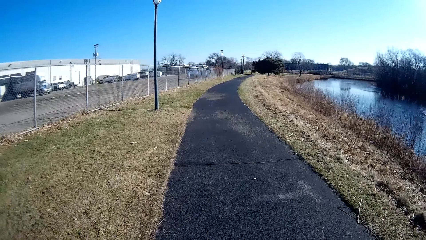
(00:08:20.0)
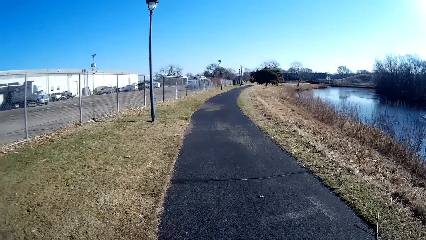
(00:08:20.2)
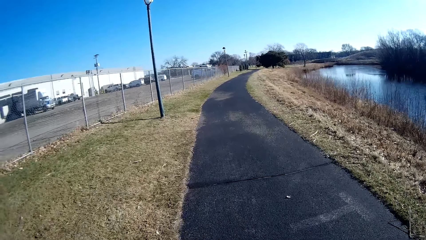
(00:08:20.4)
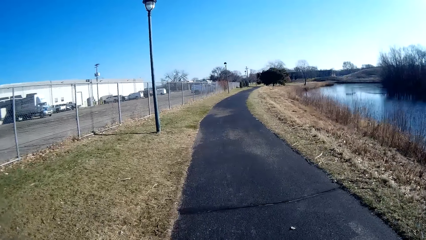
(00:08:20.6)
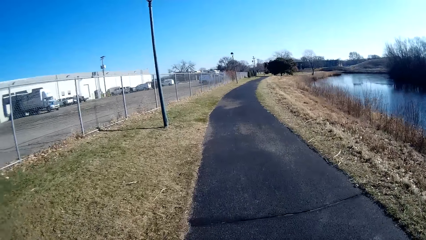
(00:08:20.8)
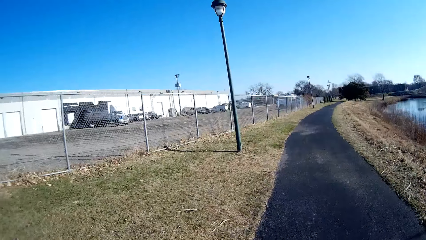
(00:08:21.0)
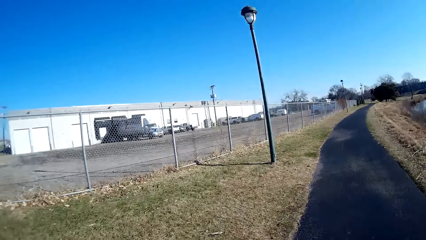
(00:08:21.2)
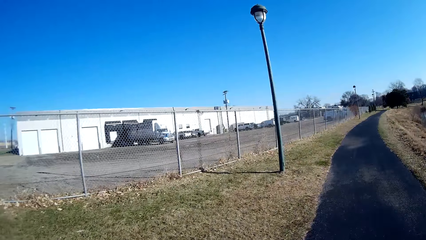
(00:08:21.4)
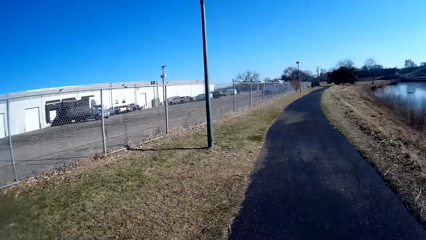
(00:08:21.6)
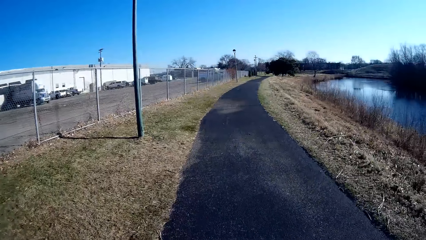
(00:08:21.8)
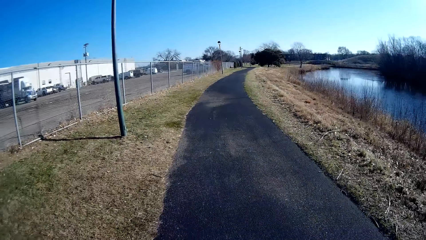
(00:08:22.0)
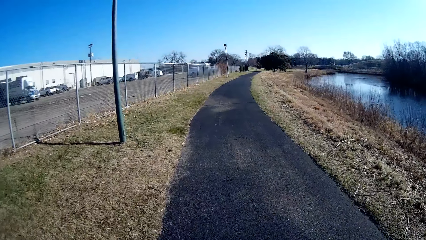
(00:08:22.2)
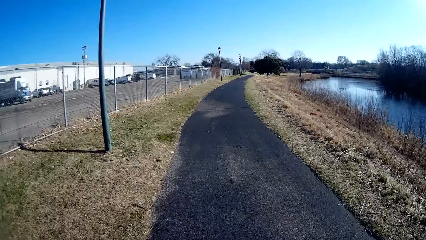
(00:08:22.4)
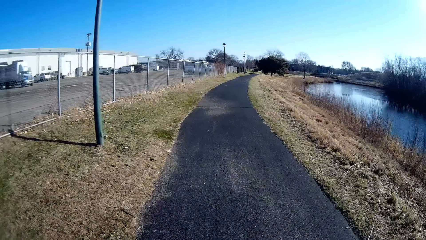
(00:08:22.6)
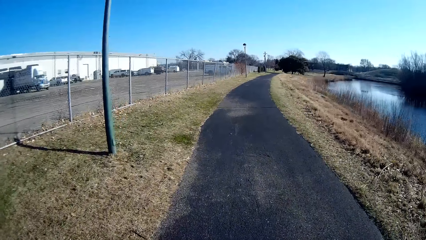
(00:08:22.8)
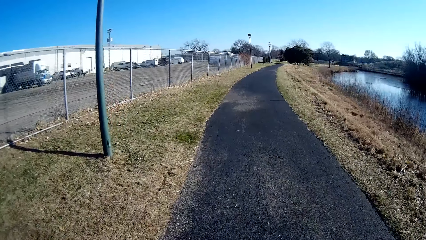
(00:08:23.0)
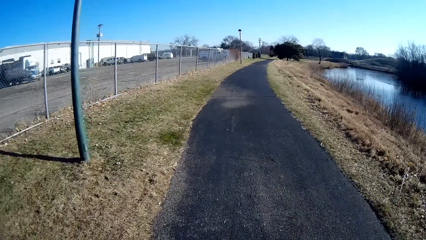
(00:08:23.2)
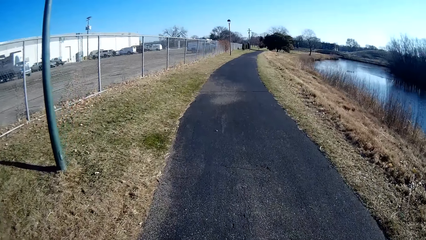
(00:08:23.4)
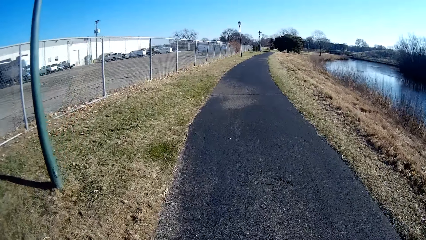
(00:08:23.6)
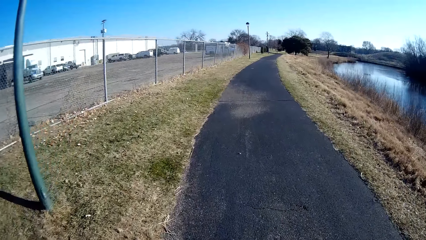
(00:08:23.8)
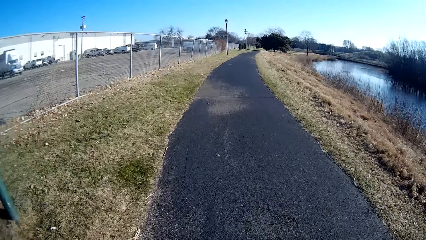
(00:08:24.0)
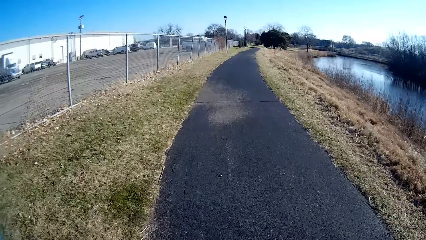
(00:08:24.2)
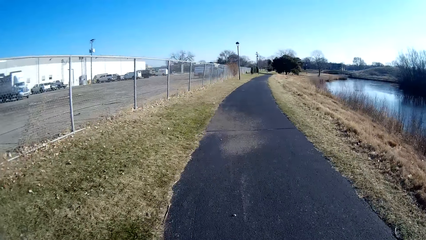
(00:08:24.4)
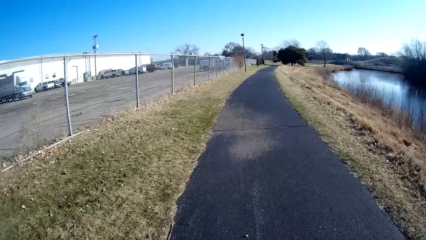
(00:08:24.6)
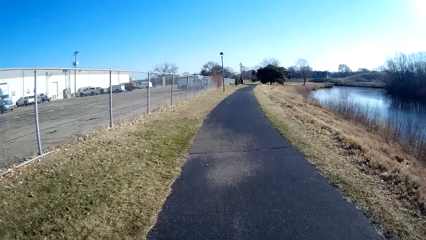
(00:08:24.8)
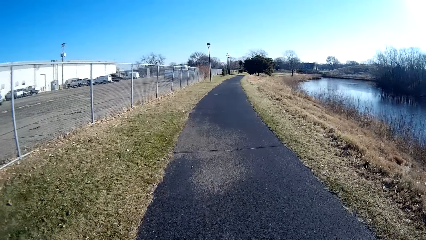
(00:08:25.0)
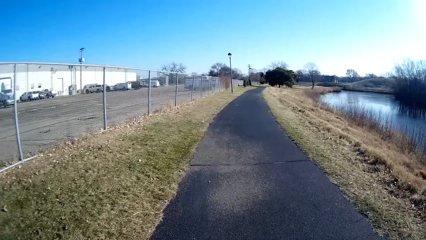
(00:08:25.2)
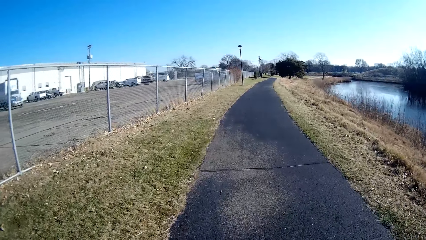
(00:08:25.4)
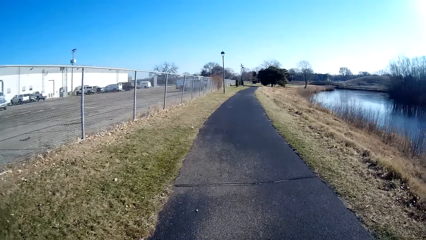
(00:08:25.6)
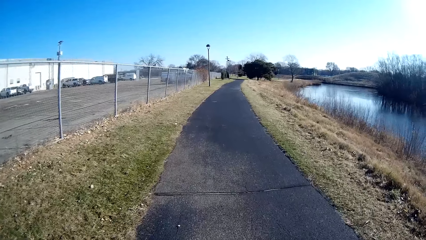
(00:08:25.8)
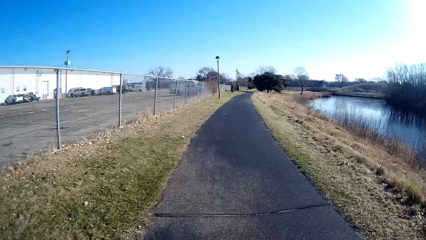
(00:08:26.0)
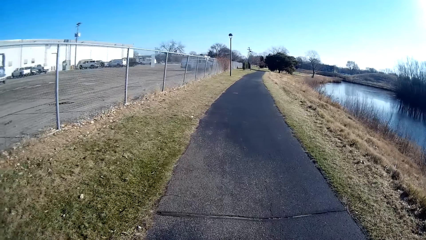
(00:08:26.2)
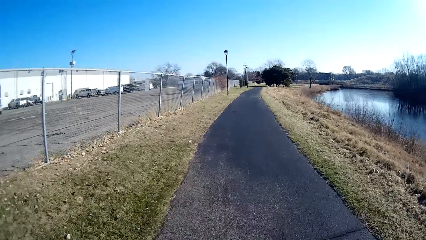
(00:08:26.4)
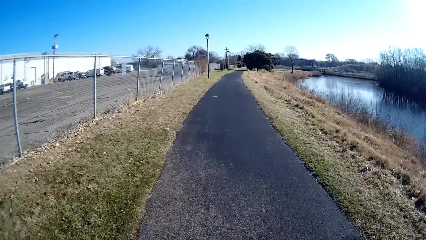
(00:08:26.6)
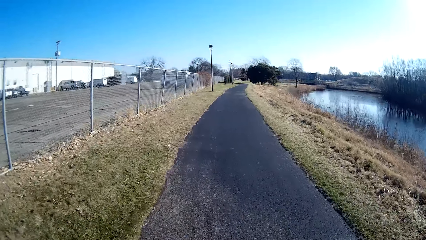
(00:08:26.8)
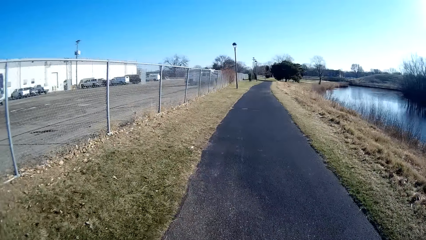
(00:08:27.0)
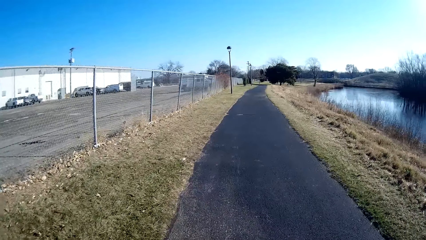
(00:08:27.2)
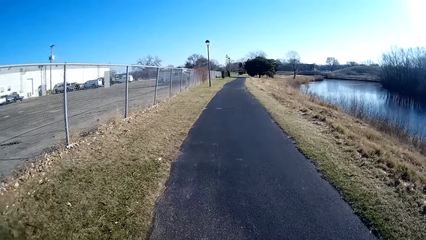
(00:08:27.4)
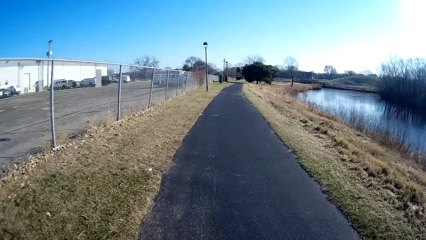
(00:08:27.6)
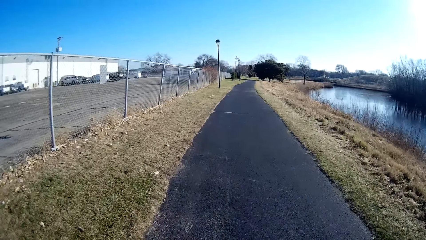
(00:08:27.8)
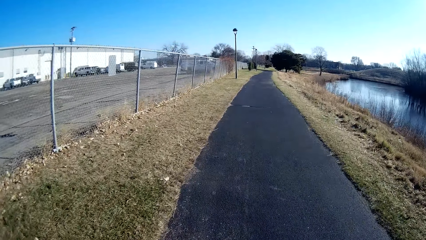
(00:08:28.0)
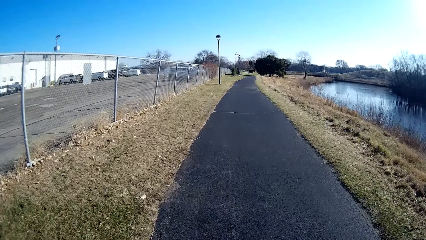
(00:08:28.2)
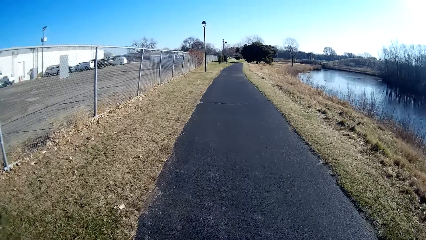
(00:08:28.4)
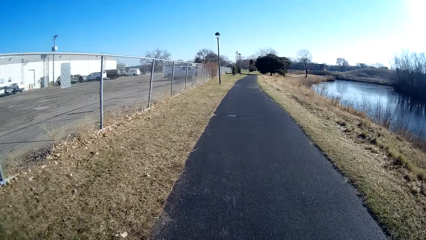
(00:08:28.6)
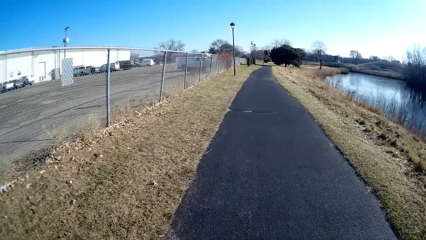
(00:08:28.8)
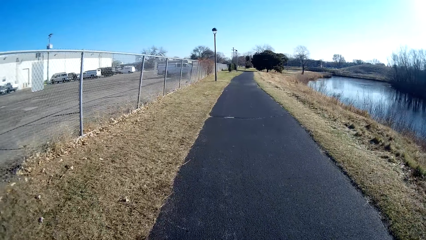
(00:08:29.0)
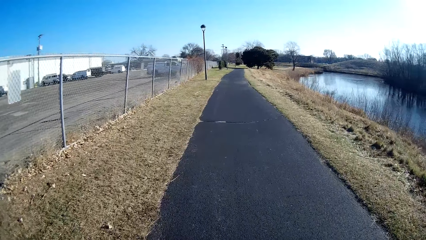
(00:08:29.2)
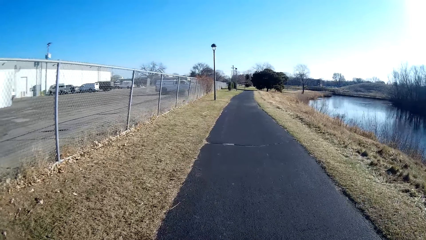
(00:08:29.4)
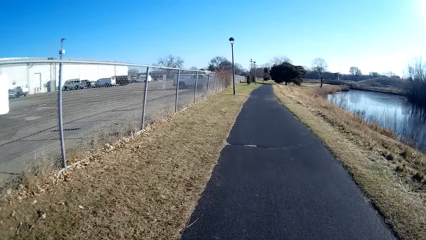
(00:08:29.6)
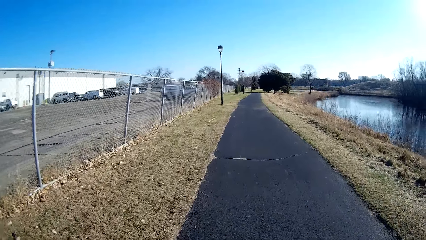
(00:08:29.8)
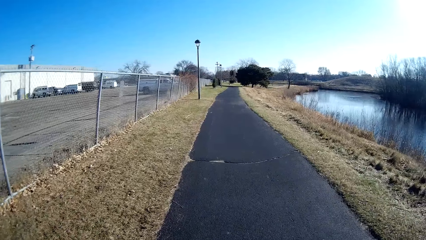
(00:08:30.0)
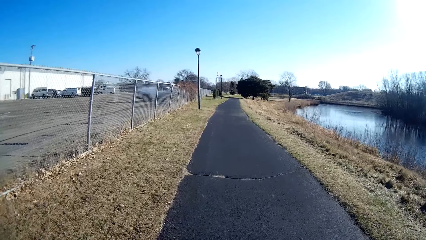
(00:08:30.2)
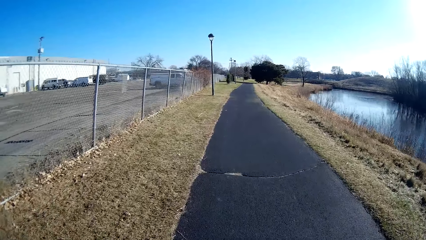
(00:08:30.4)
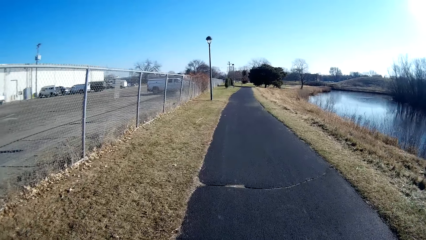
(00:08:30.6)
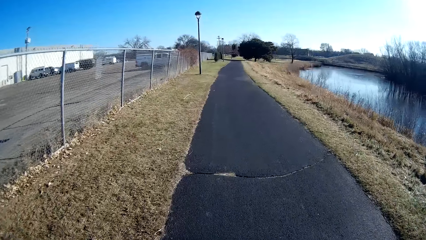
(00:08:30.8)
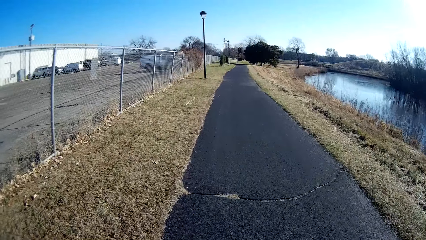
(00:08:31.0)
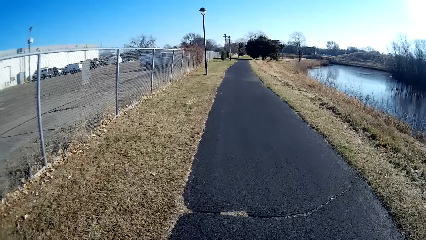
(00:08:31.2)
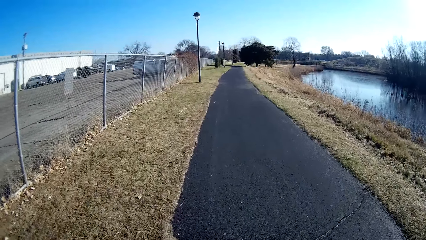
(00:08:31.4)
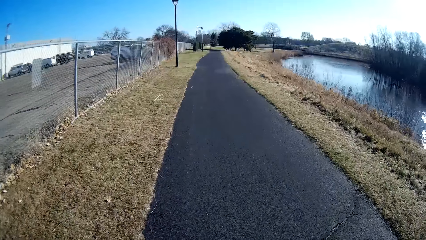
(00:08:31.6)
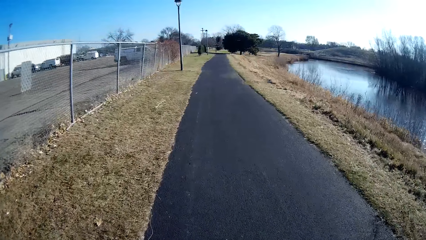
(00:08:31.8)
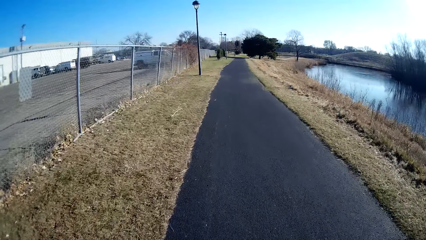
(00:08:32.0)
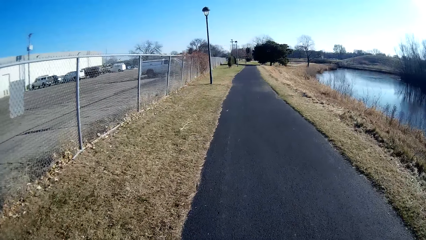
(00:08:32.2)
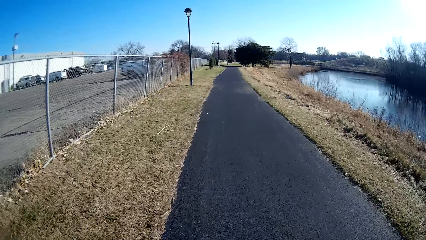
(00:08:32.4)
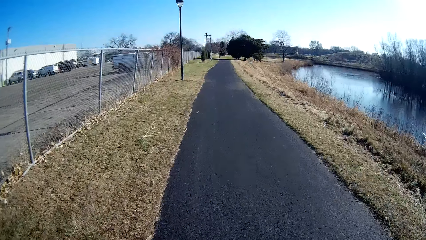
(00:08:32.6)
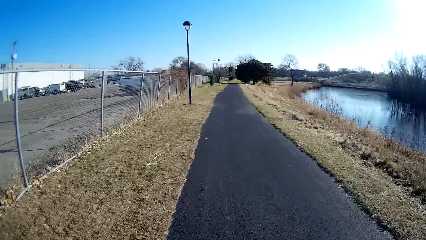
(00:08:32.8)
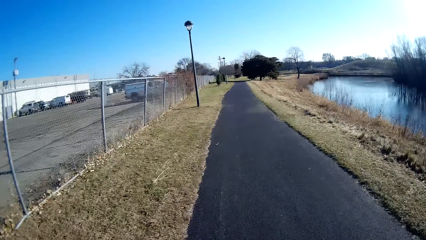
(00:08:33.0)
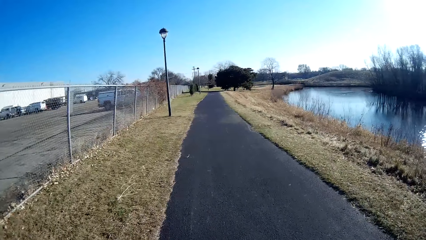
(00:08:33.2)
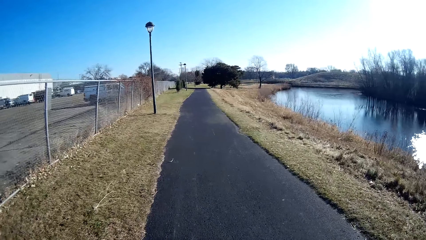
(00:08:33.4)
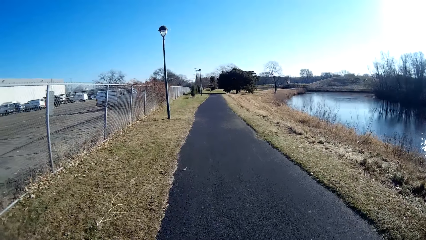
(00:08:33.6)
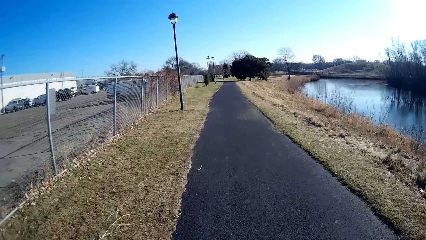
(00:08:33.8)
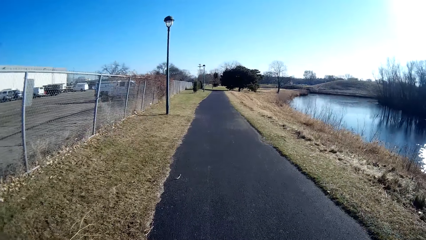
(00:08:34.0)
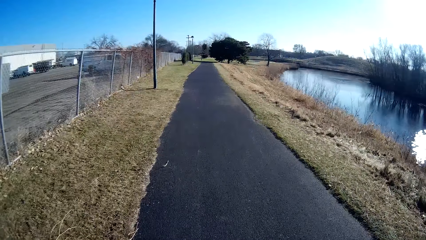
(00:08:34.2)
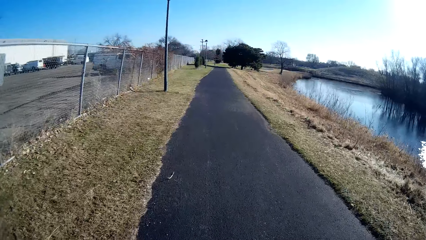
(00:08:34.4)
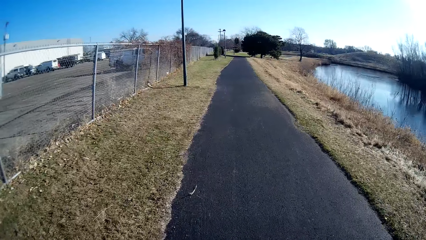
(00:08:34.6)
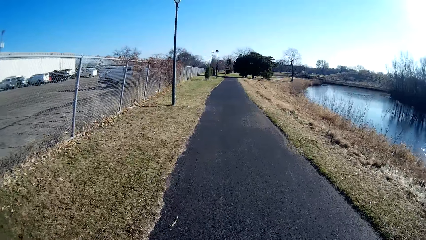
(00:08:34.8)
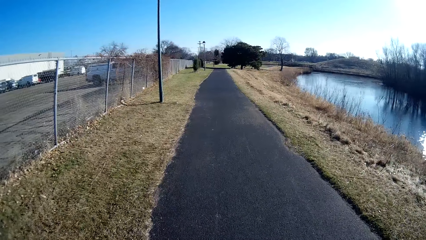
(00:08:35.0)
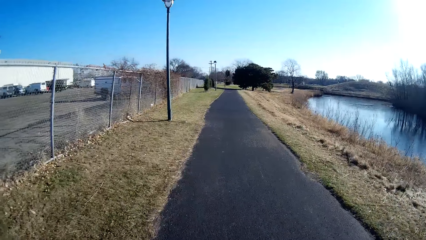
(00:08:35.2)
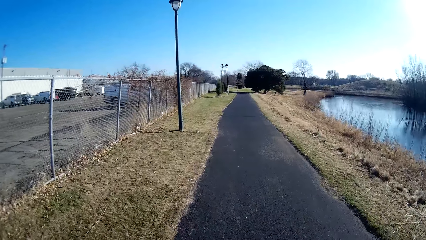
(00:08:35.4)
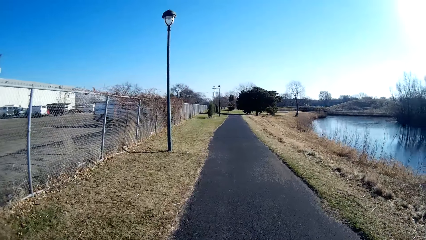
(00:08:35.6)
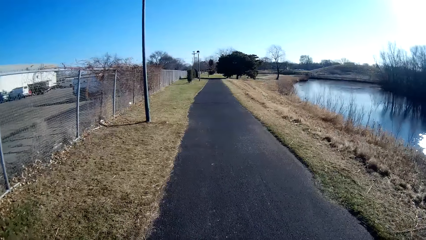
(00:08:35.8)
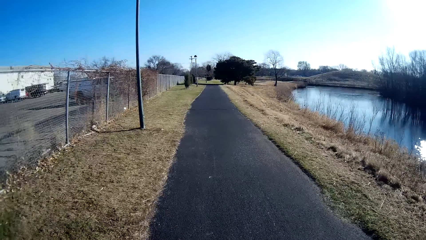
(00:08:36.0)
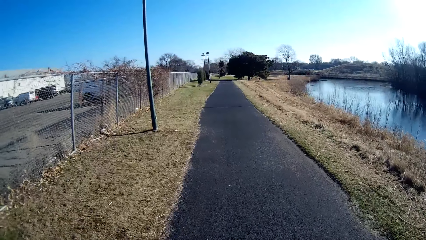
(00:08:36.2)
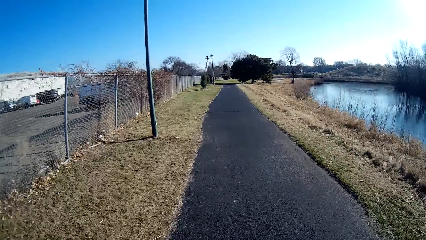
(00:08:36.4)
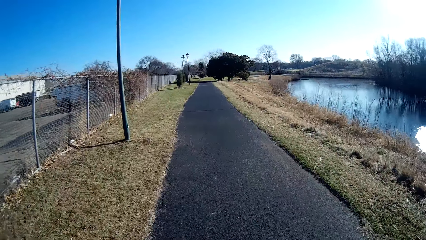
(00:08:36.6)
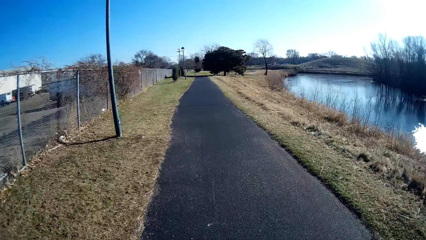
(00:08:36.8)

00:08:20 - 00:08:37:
The camera wearer looks aside. They look forward. They jog straight ahead.
